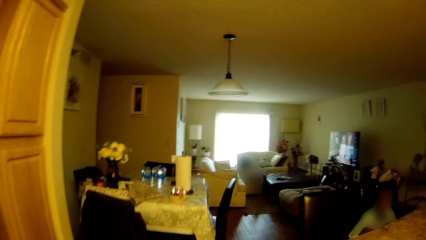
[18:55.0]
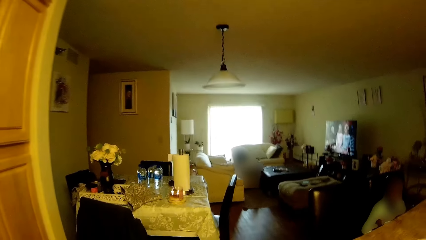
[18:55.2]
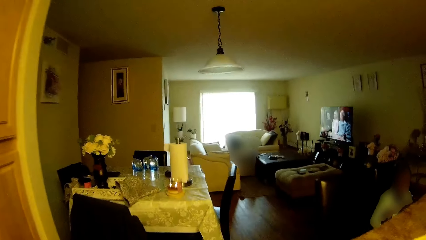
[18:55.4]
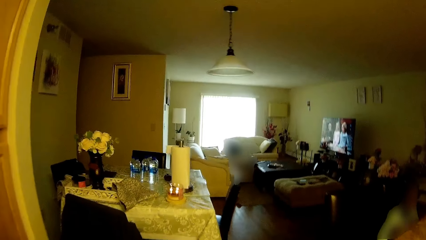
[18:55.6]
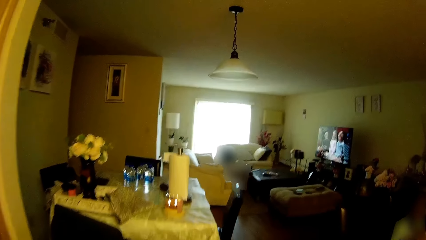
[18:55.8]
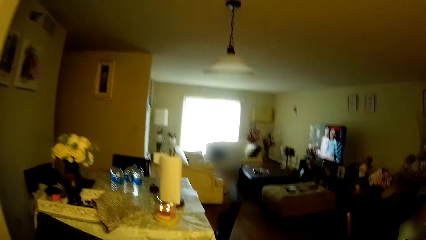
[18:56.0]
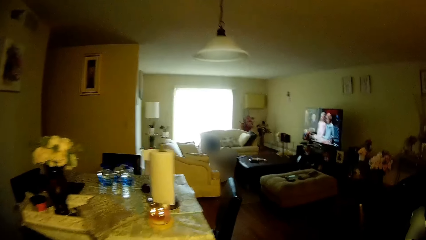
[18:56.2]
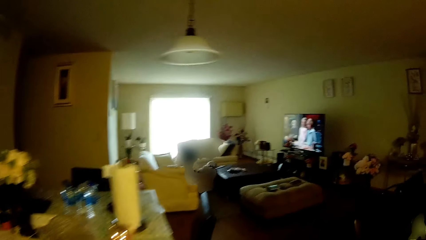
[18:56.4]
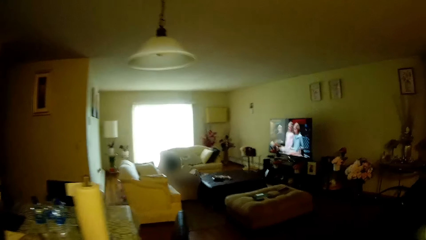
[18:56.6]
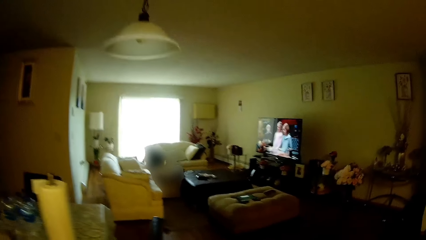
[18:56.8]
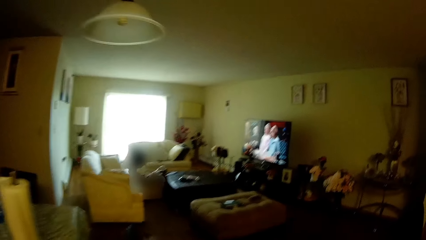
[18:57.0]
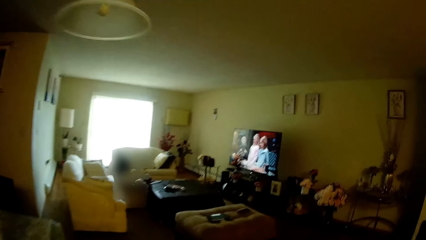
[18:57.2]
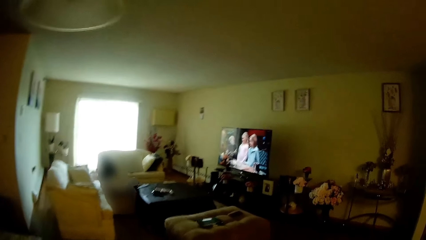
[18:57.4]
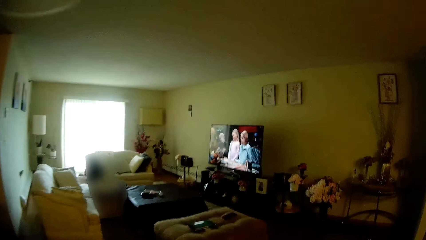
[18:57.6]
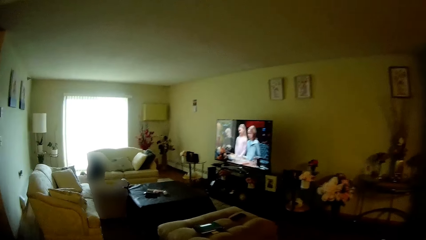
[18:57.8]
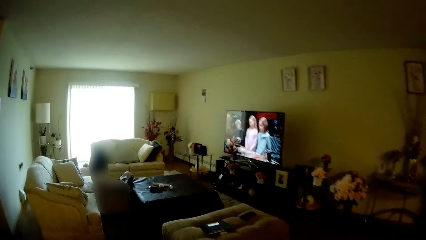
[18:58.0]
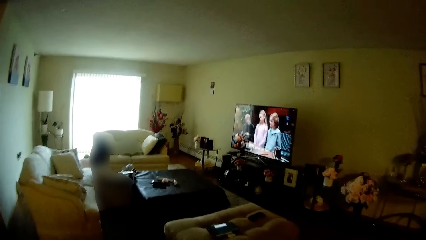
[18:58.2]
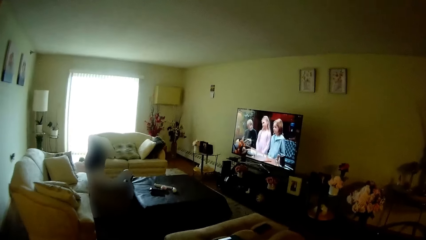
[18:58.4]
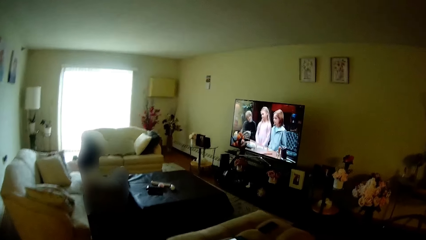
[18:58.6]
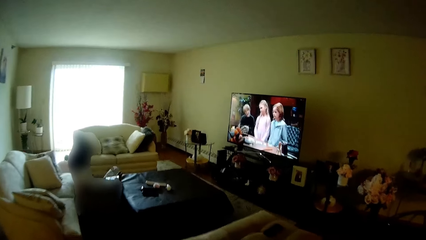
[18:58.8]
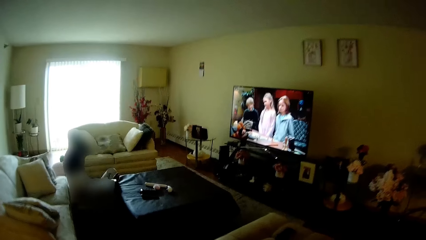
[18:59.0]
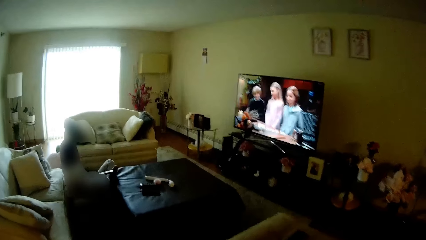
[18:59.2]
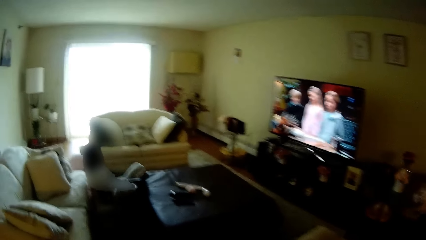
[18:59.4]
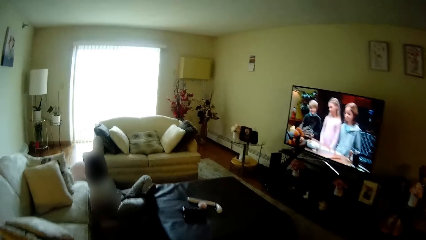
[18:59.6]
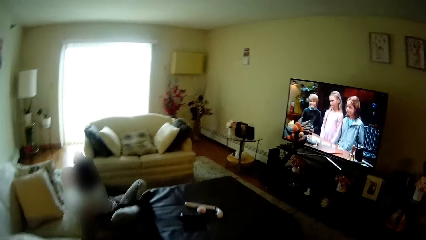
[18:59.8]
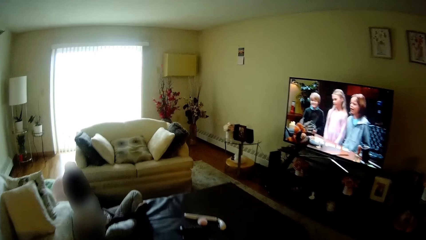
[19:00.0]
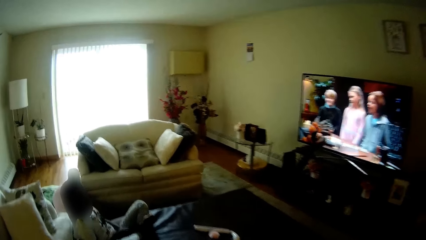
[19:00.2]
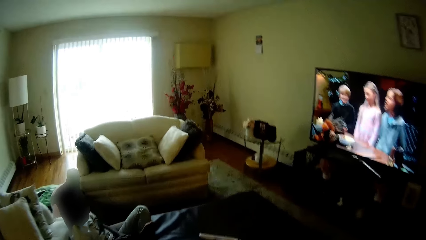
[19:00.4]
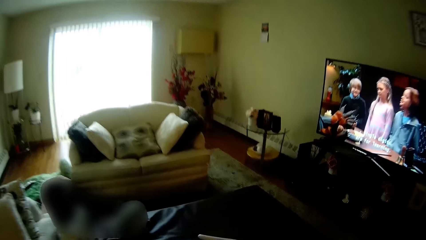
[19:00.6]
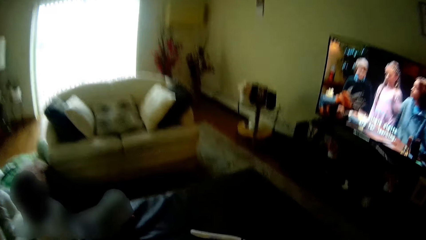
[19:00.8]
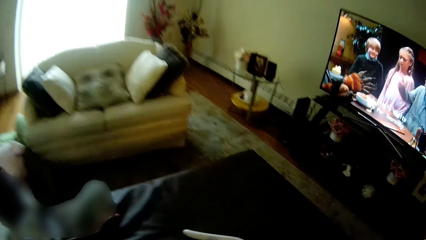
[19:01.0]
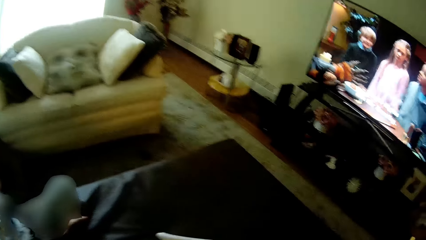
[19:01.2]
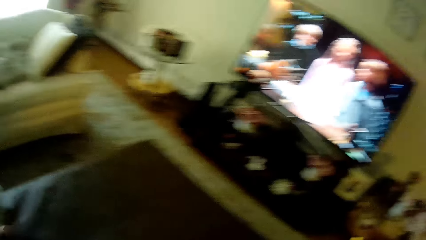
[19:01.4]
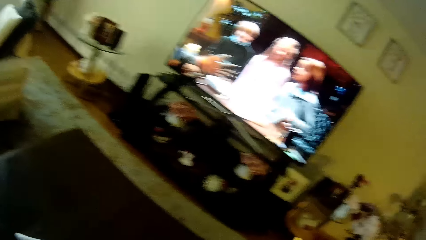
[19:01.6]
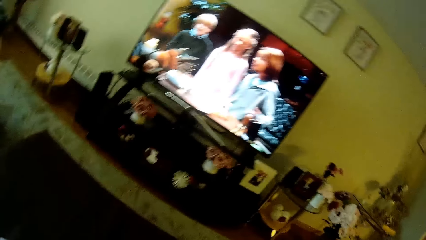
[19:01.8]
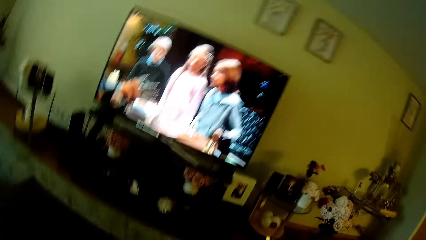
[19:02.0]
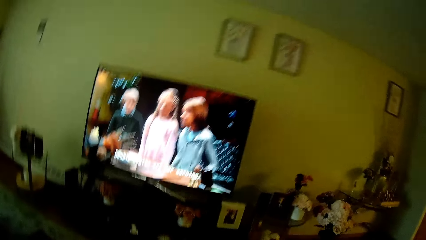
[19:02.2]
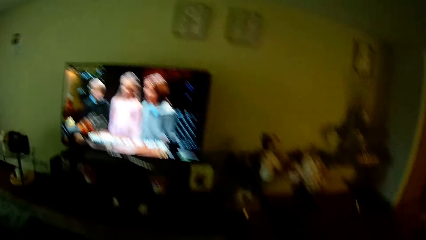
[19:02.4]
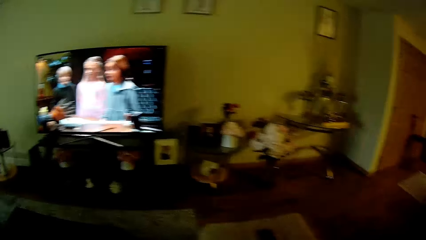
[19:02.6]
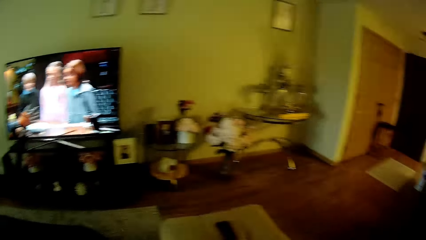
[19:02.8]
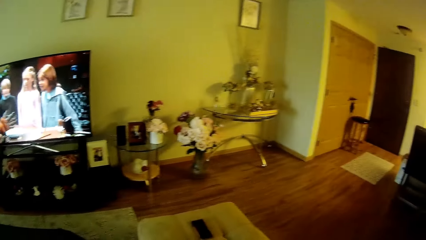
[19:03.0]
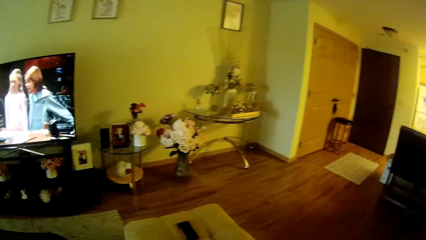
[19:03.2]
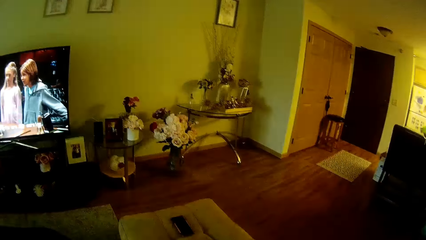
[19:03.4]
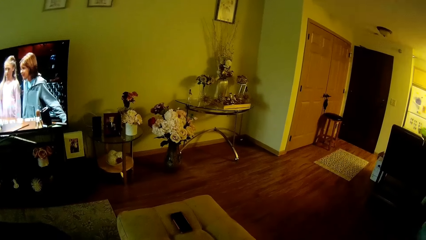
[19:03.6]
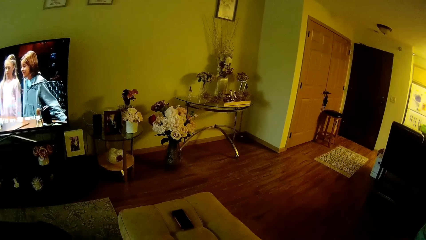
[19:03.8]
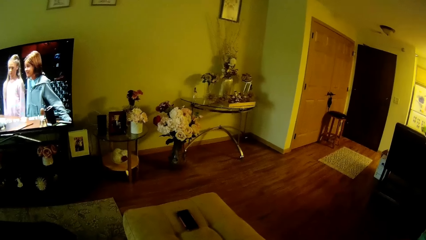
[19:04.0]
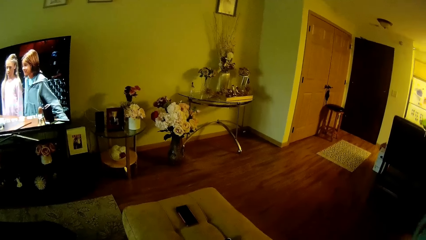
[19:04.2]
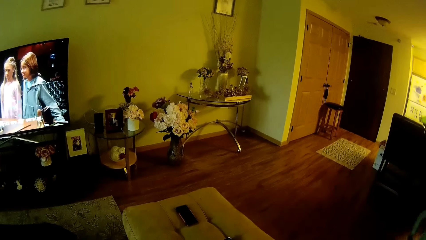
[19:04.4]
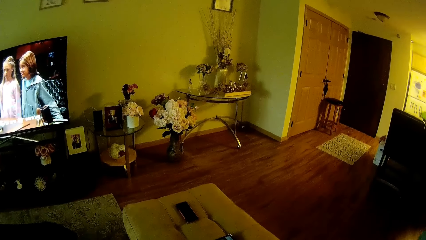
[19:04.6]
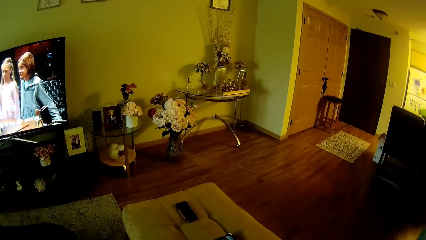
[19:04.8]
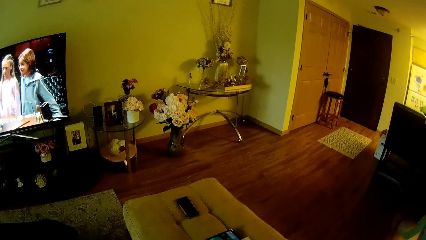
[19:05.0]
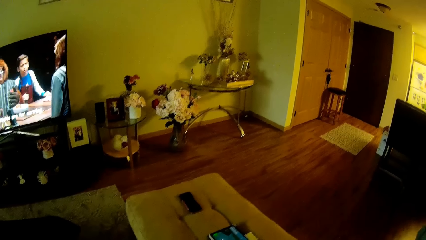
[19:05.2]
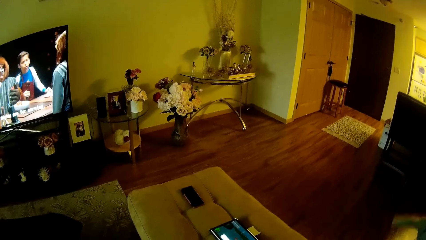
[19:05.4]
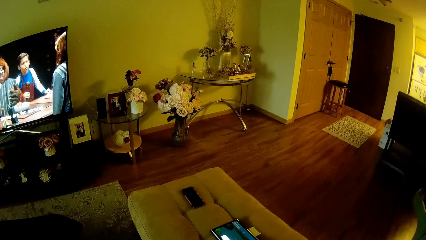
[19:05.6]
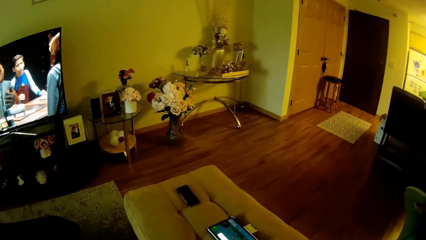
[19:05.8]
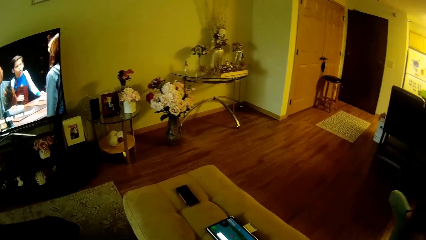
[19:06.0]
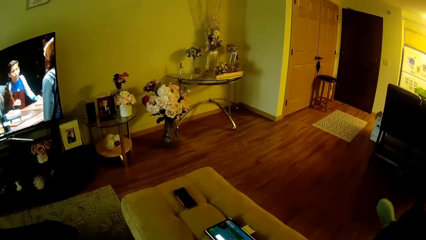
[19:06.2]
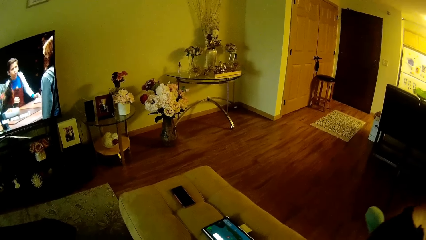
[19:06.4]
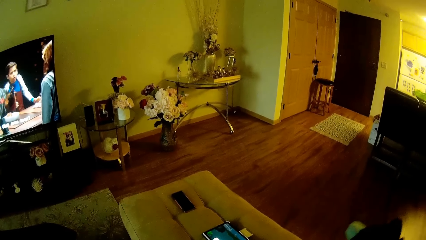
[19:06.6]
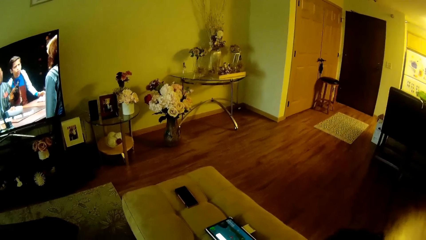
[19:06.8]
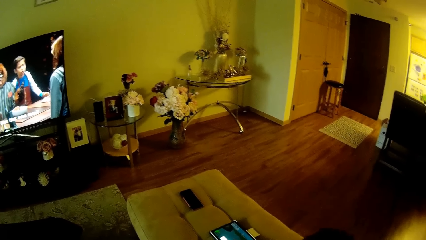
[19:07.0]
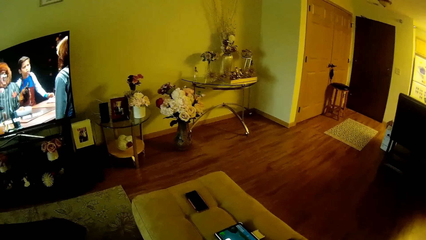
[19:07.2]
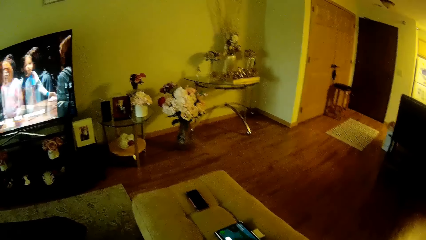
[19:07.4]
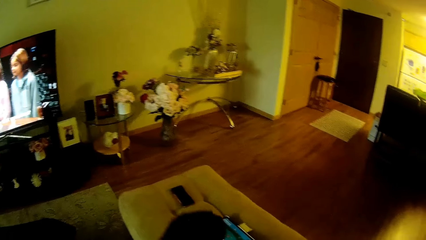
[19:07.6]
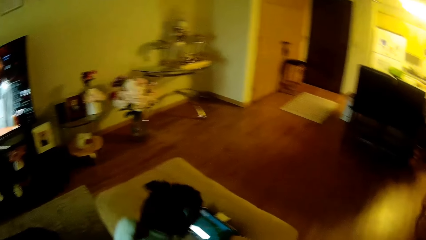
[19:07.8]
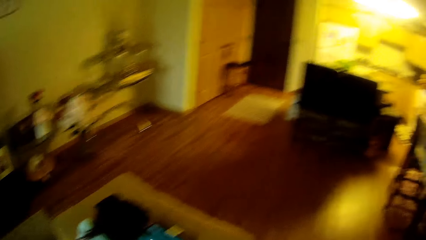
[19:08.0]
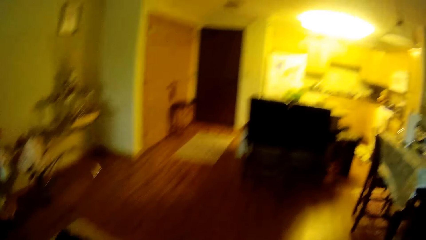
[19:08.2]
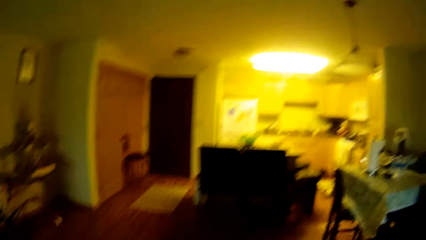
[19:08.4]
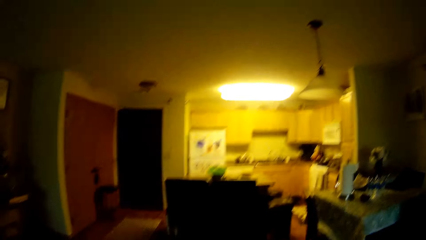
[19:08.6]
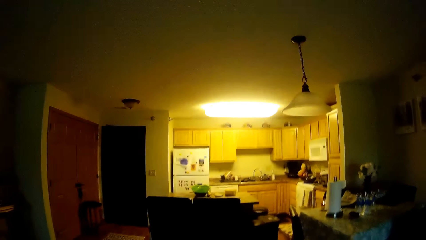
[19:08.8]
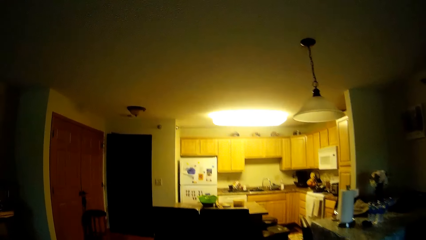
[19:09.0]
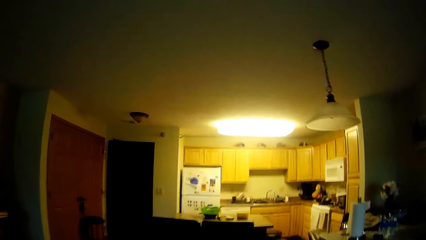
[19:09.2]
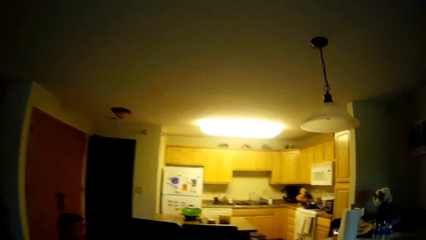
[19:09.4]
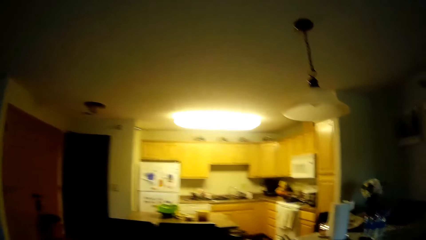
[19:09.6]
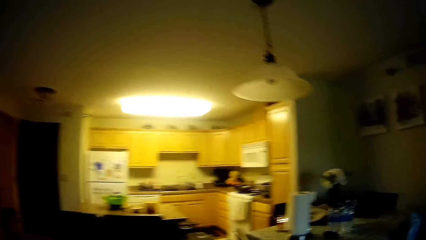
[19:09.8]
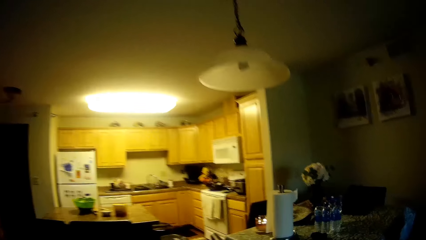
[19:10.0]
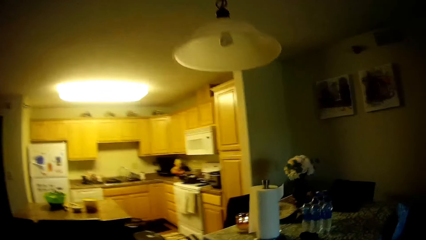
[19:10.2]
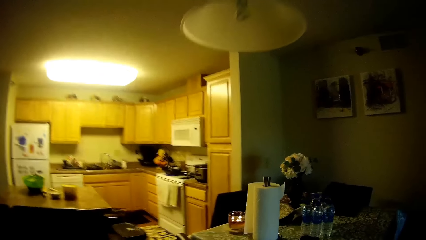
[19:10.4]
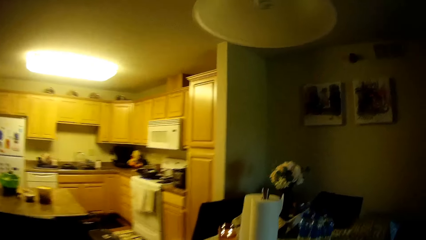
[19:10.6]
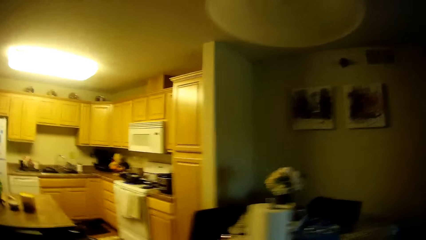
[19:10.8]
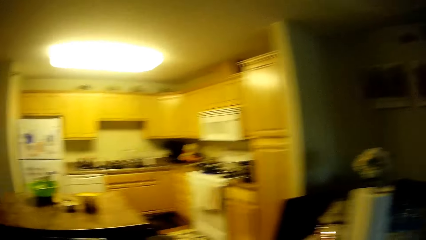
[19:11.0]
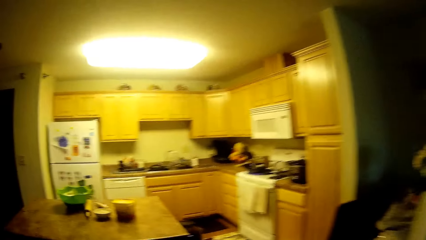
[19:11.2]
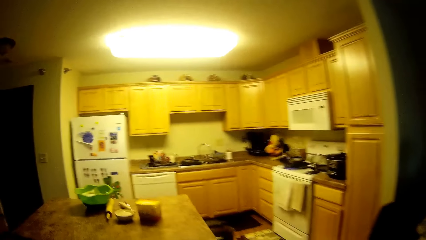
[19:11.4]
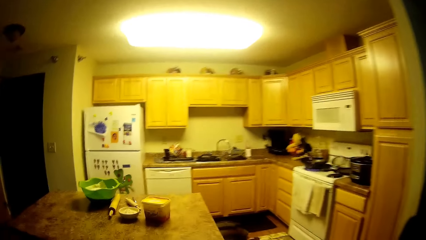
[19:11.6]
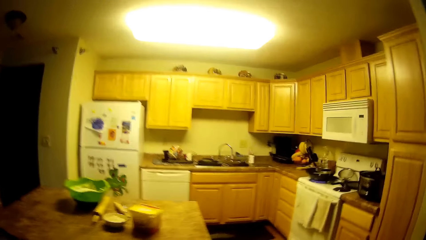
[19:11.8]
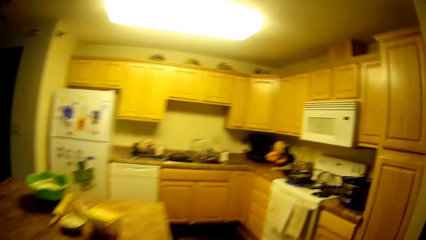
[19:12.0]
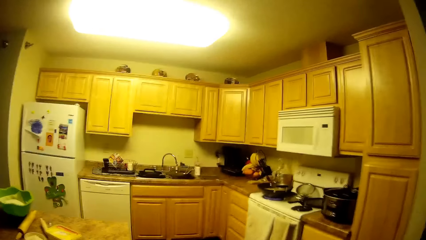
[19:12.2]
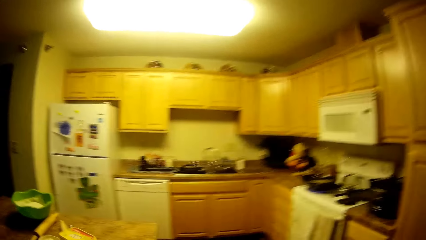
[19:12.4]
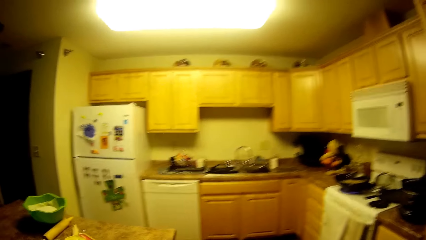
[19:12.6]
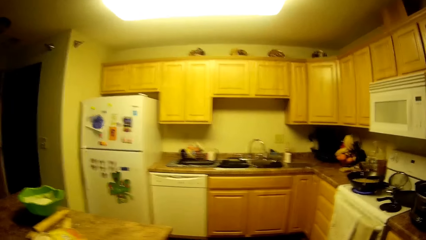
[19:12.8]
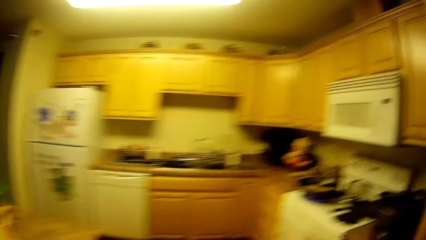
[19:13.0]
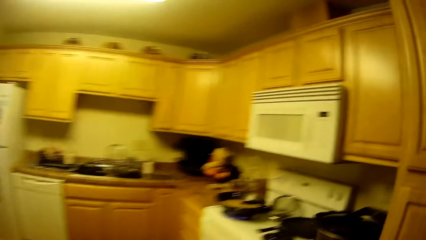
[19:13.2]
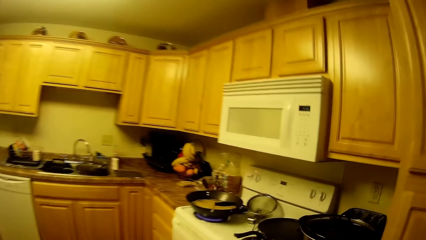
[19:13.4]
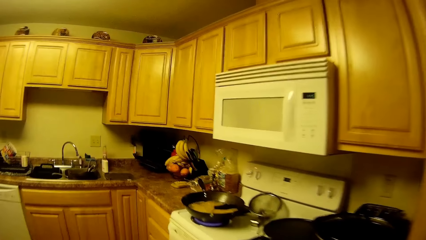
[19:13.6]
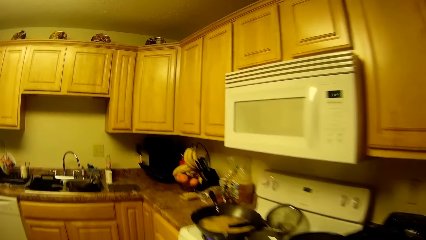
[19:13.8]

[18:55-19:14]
Another child sits on the other side of the room. The girl walks into the parlor. The camera wearer moves around.
